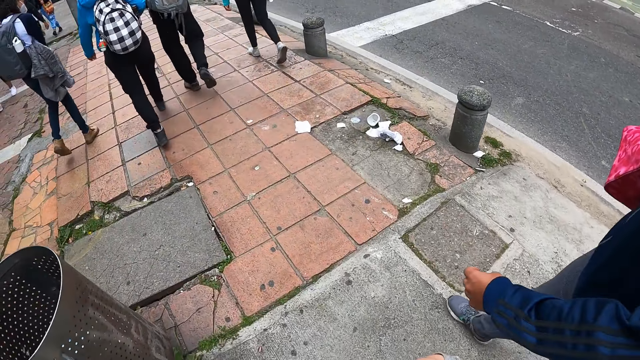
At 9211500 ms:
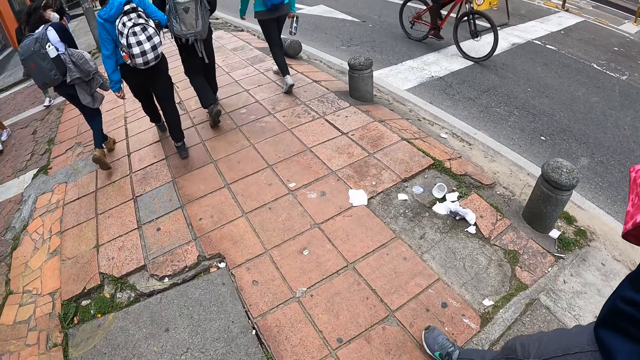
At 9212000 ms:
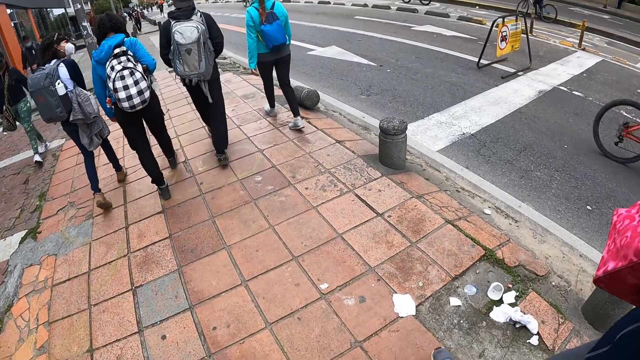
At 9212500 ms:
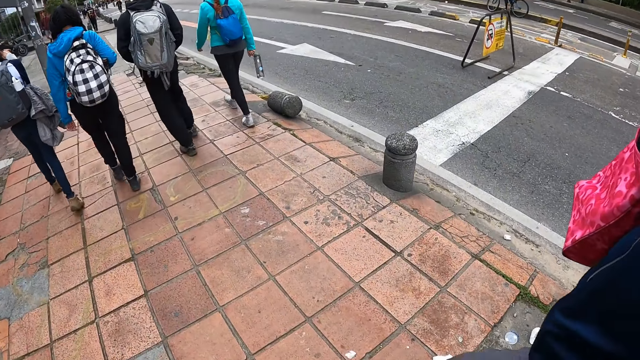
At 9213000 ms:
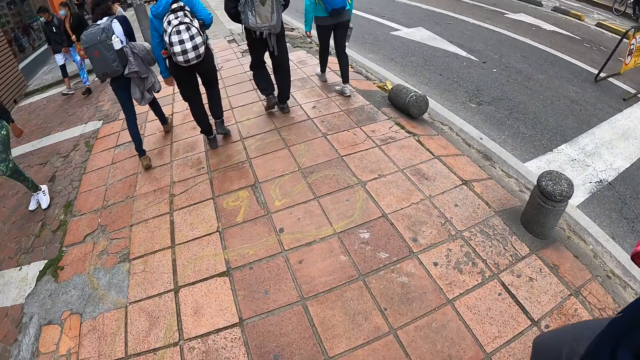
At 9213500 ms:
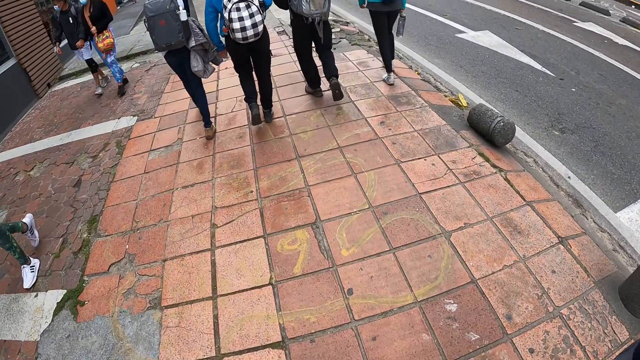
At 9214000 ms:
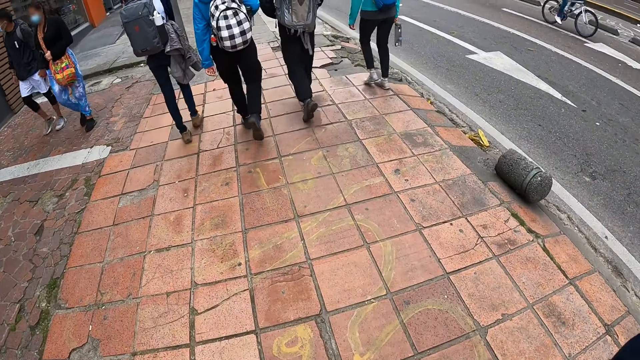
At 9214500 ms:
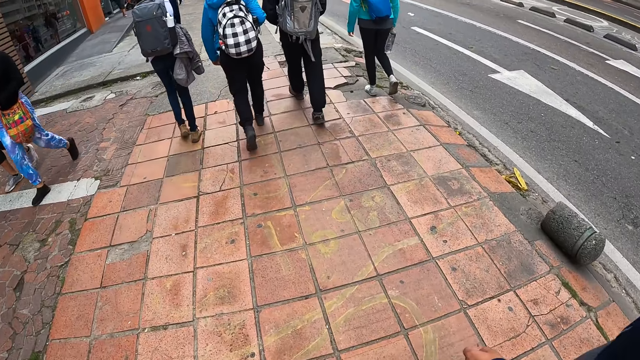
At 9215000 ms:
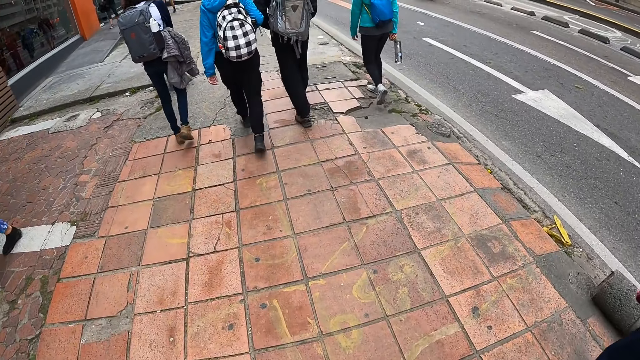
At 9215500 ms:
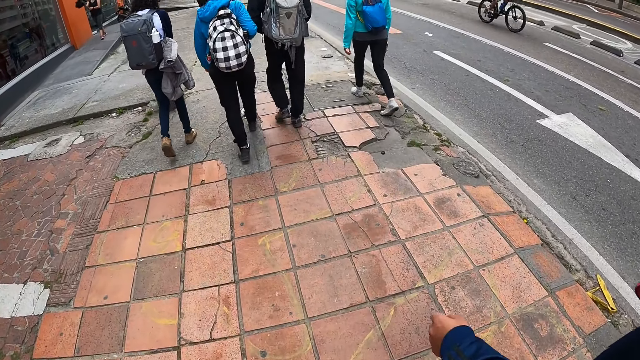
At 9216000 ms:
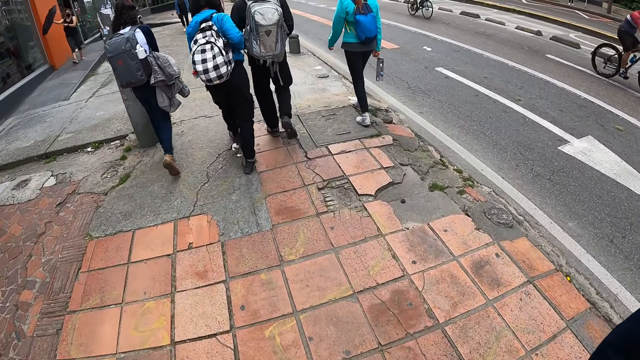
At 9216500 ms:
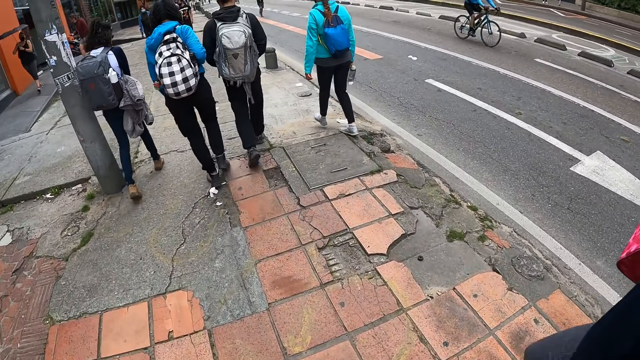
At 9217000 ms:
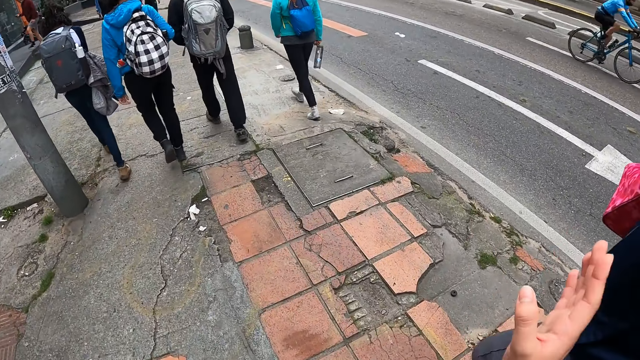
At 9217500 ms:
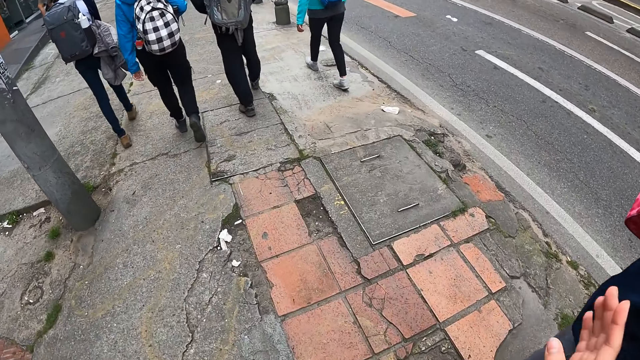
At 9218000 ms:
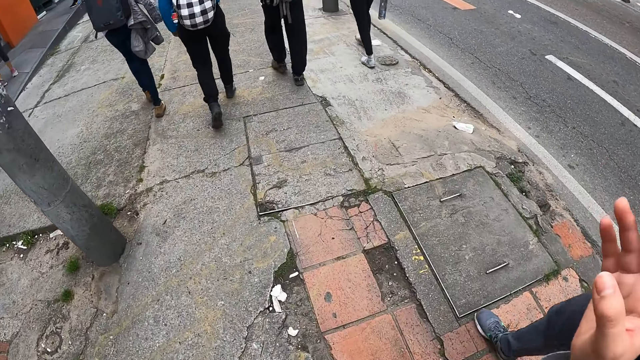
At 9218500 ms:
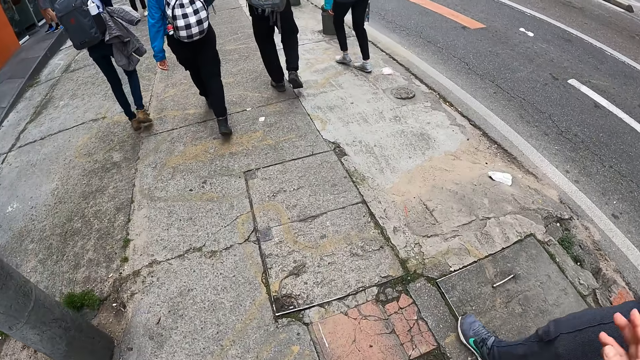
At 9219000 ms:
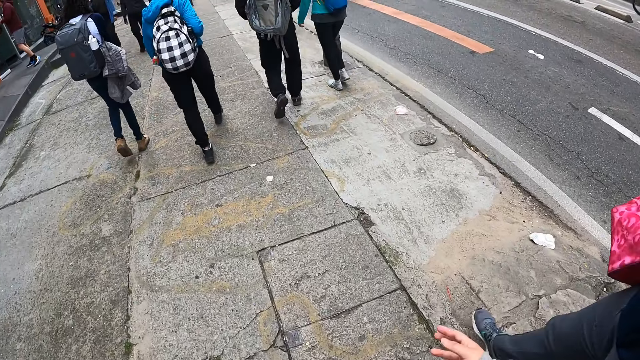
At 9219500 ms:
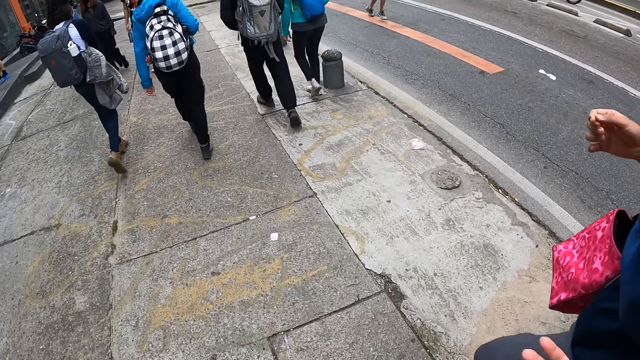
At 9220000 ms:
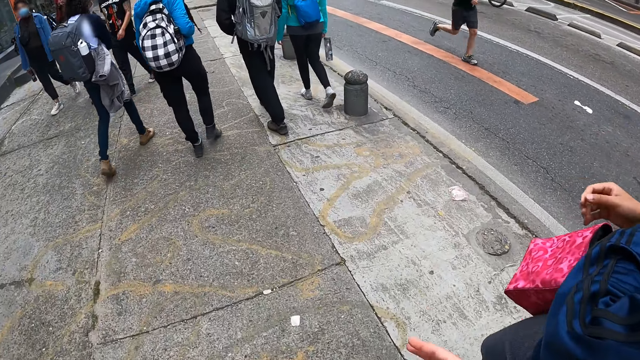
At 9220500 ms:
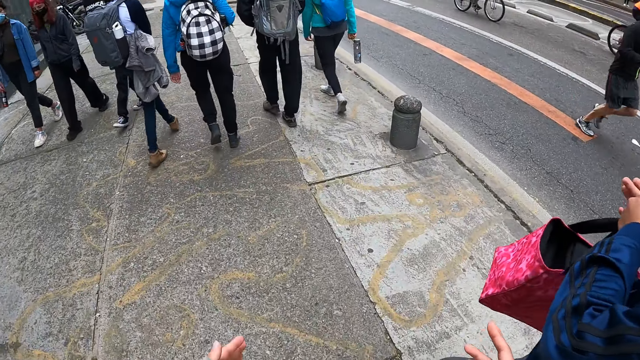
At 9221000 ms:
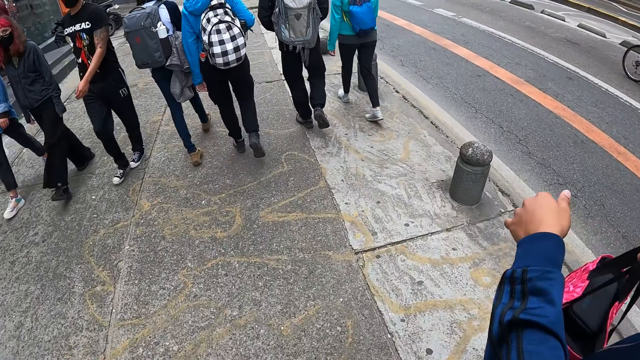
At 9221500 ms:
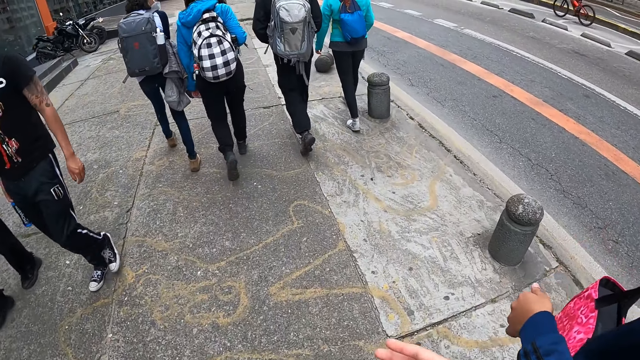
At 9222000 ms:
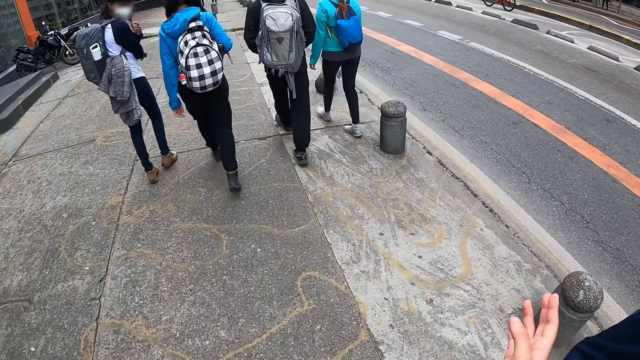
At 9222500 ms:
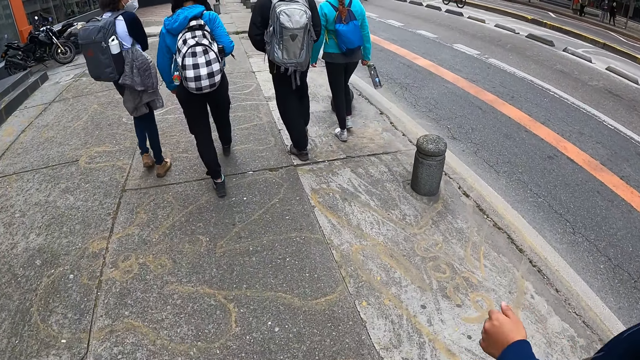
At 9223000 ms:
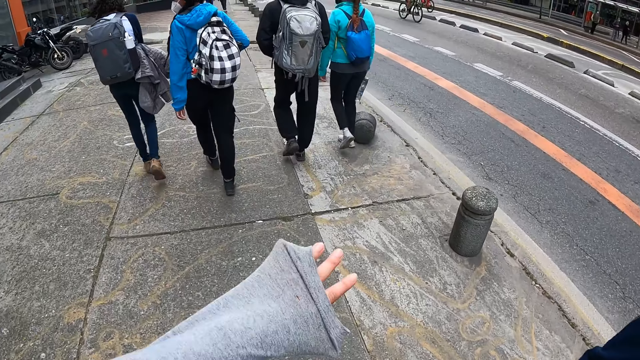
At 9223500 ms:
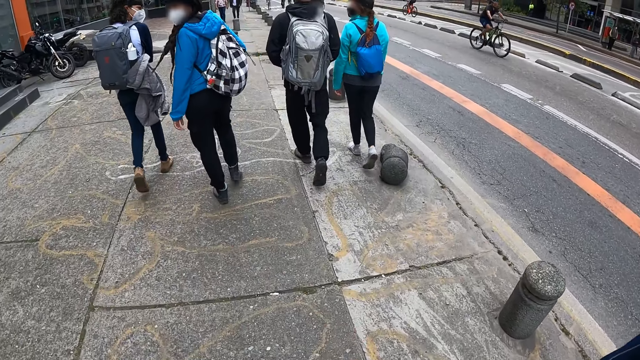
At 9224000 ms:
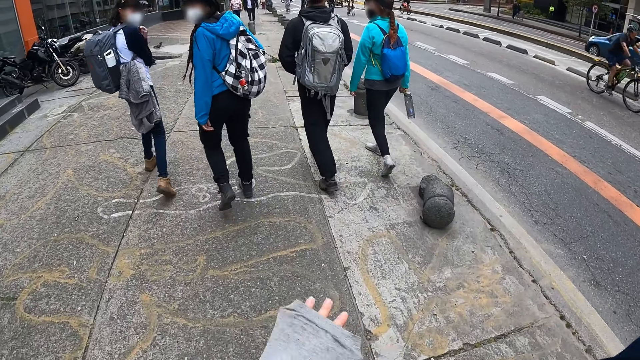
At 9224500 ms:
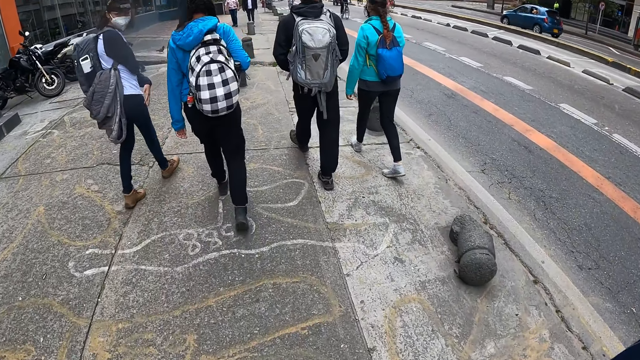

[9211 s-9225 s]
A woman converses with another woman, a third woman and a fourth woman. The woman adjusts a bag on her right hand with her left hand.

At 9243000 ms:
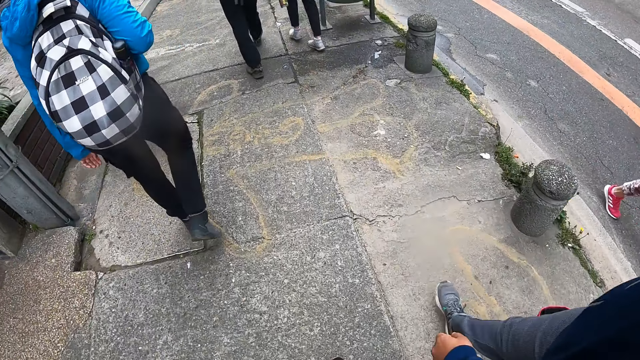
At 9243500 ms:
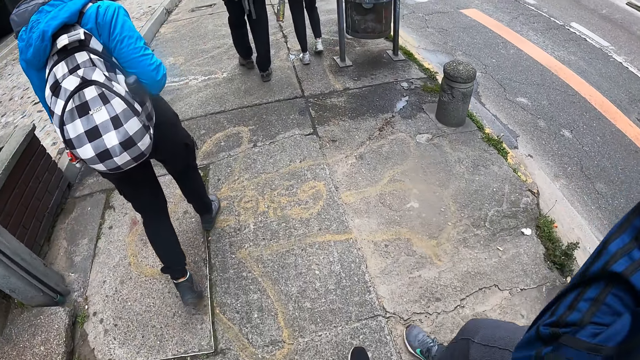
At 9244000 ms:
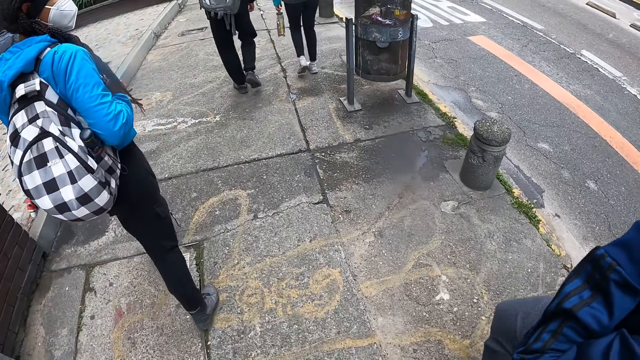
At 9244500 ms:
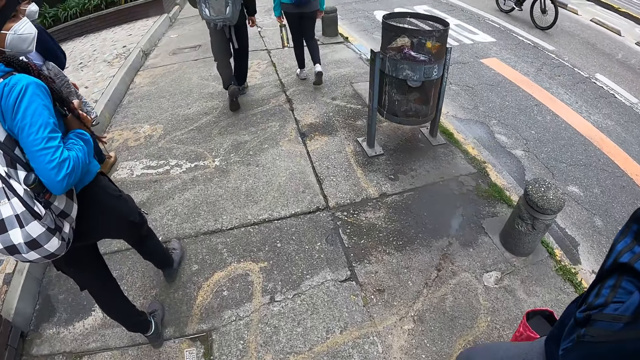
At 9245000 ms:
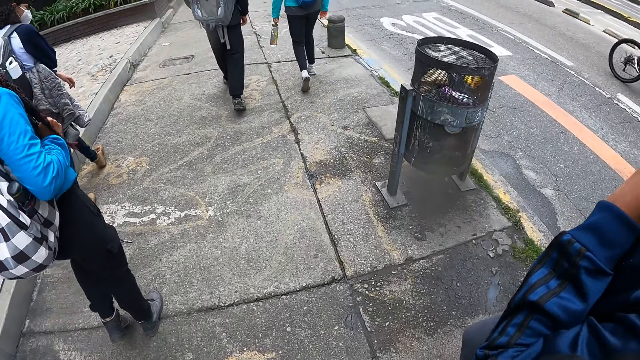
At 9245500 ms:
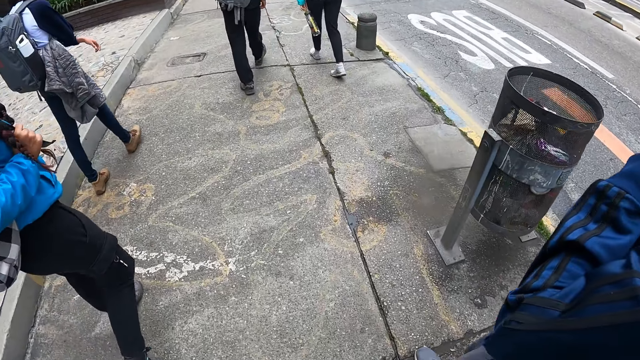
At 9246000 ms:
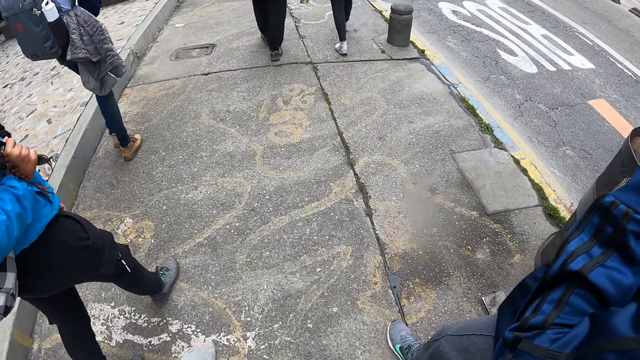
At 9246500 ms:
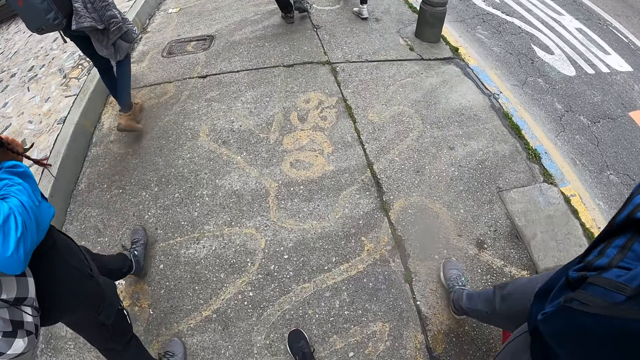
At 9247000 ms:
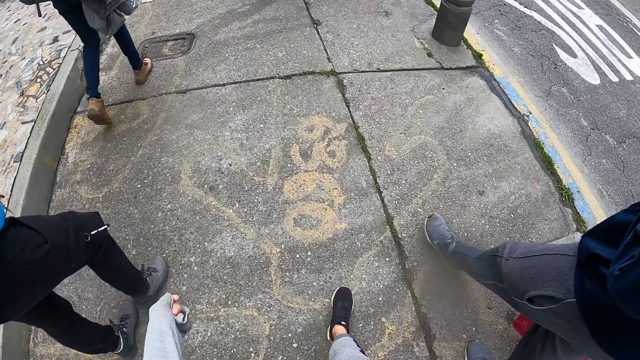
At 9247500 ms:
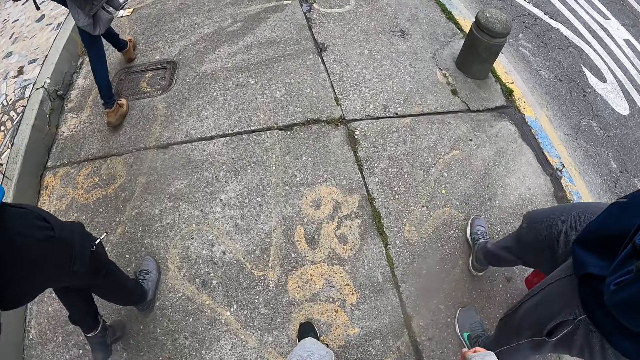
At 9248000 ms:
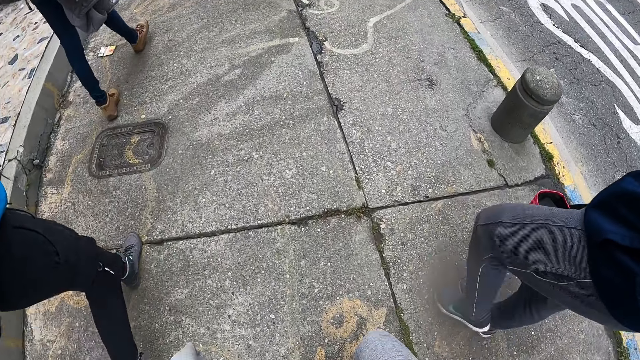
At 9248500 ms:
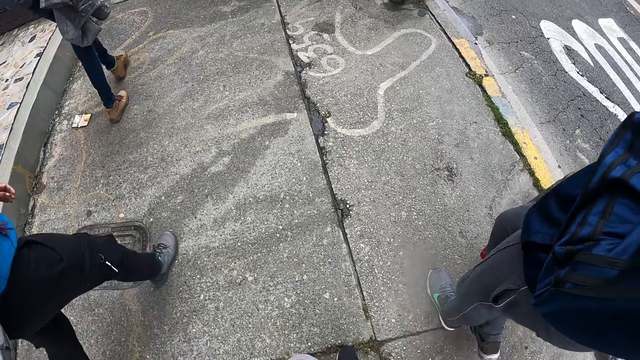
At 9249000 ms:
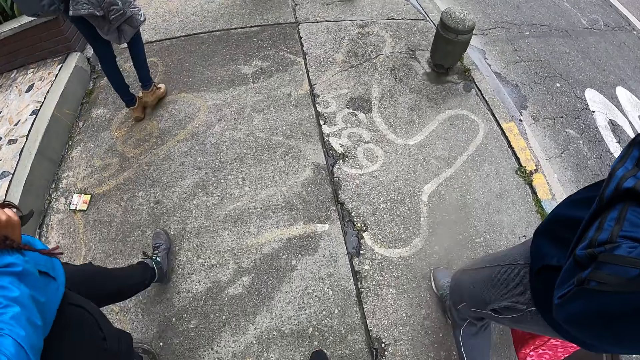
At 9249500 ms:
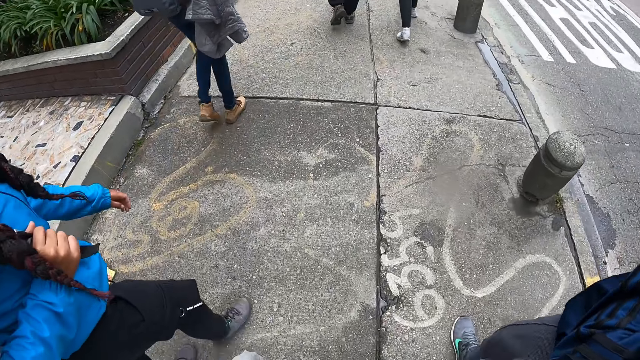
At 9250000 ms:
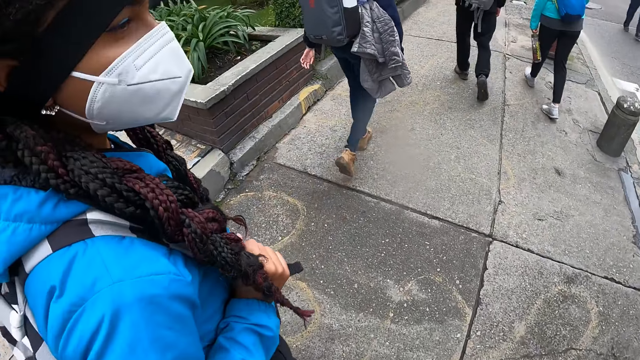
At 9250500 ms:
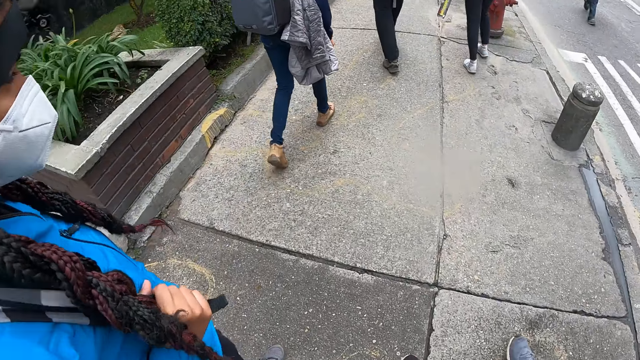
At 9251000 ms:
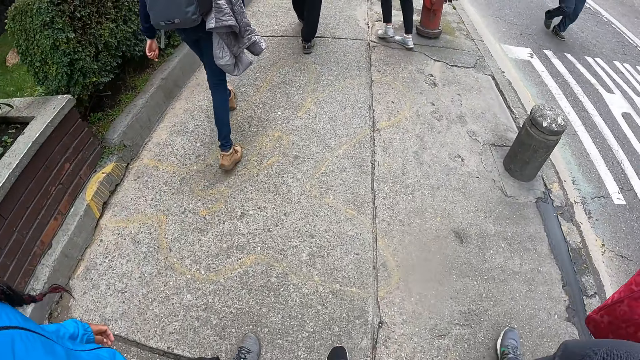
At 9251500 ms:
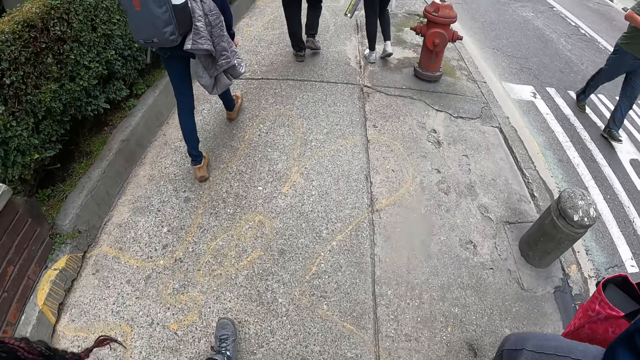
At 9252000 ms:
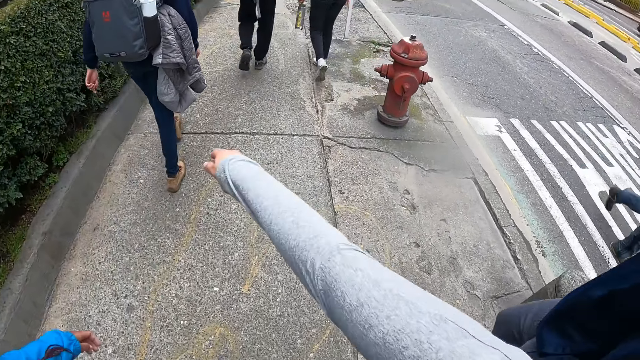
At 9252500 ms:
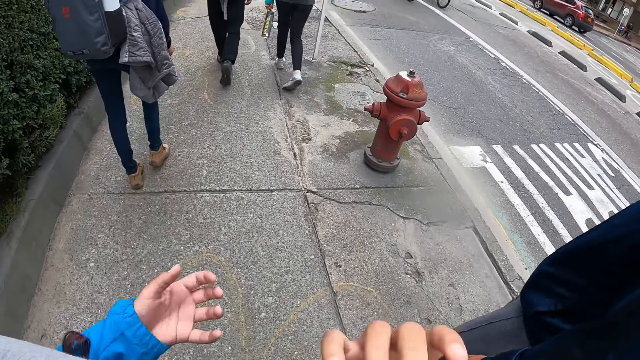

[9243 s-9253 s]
A woman converses with the camera wearer and another woman. The camera wearer interacts with a man. They walk alongside the man on the pavement.
